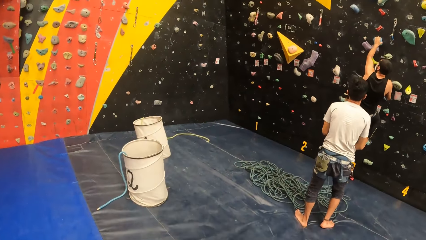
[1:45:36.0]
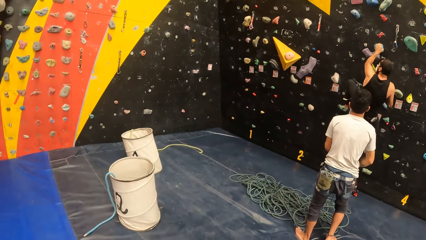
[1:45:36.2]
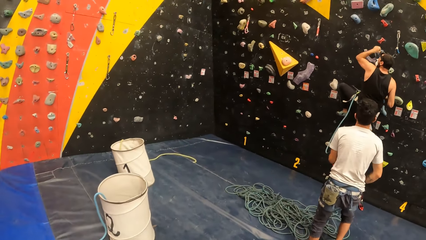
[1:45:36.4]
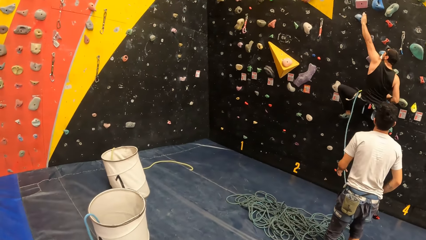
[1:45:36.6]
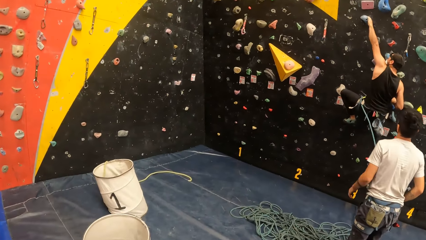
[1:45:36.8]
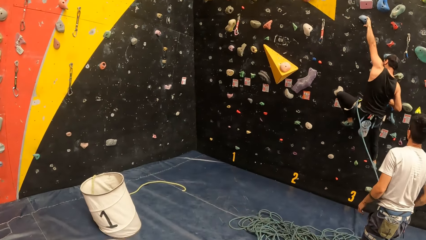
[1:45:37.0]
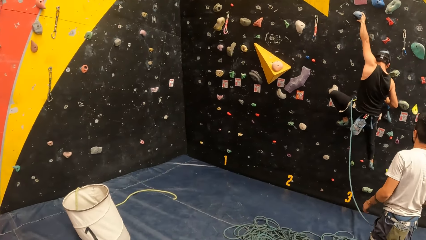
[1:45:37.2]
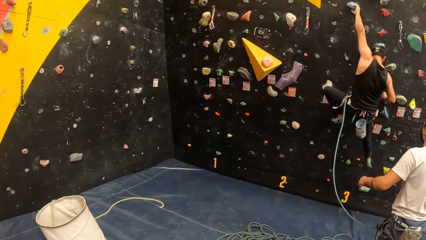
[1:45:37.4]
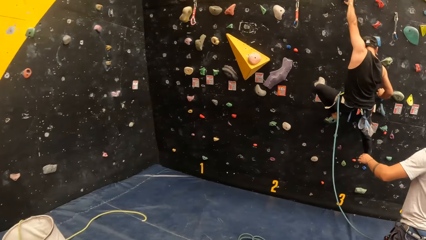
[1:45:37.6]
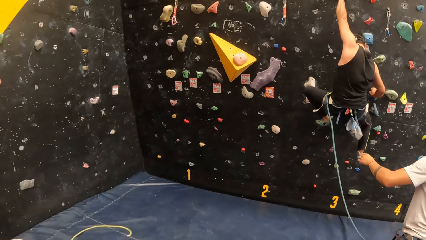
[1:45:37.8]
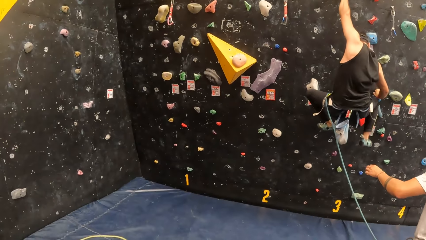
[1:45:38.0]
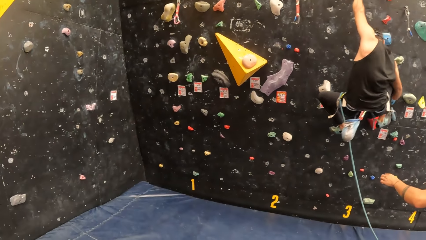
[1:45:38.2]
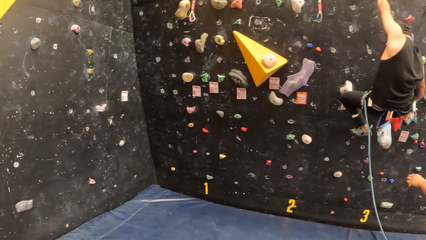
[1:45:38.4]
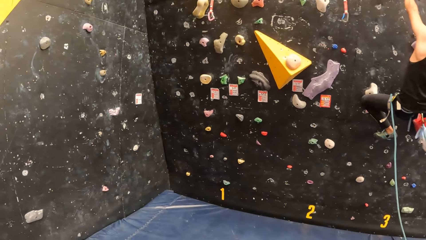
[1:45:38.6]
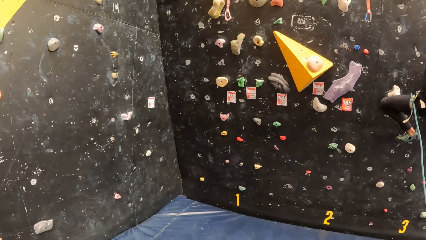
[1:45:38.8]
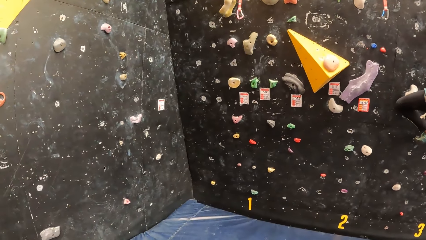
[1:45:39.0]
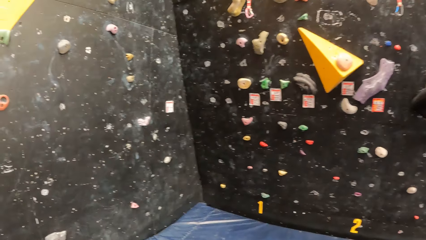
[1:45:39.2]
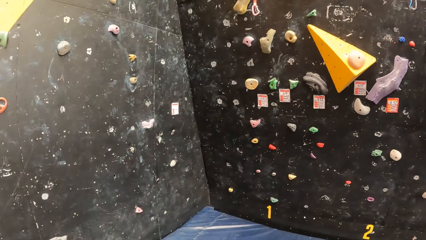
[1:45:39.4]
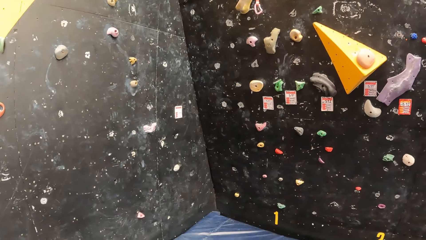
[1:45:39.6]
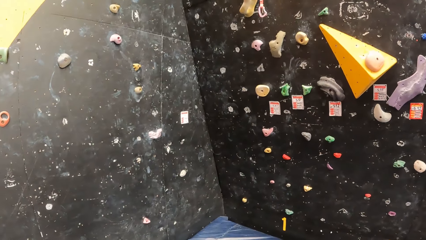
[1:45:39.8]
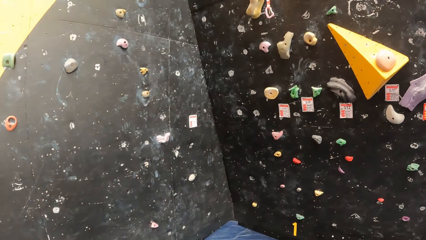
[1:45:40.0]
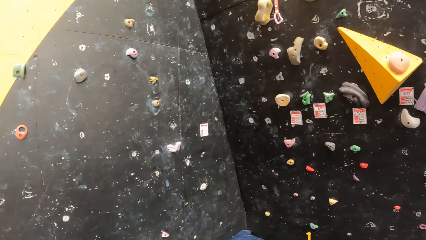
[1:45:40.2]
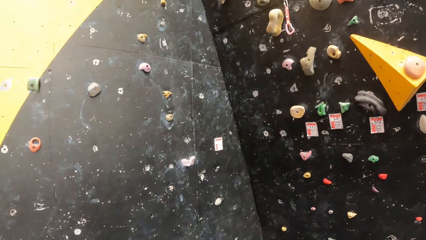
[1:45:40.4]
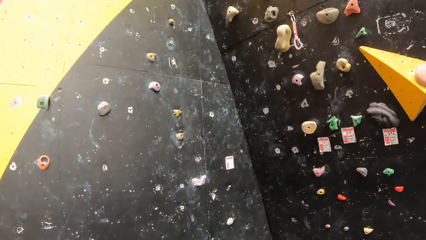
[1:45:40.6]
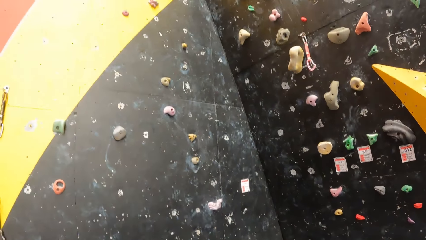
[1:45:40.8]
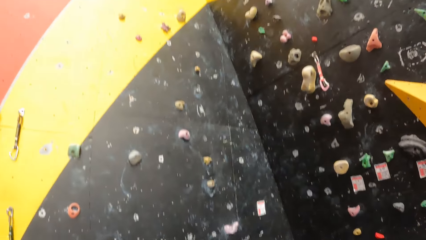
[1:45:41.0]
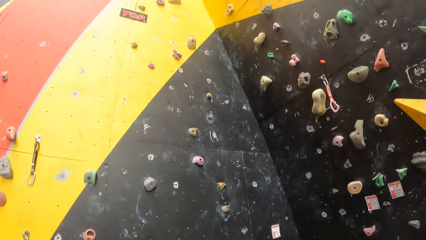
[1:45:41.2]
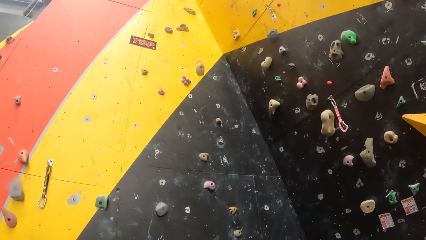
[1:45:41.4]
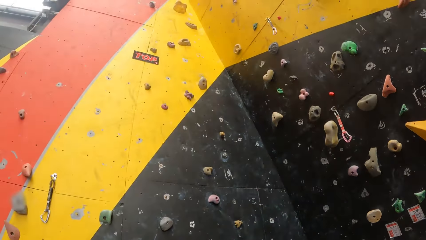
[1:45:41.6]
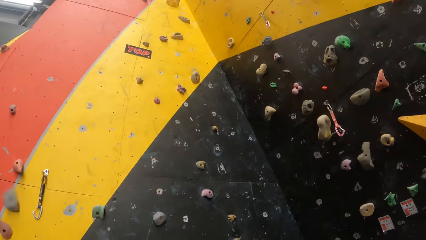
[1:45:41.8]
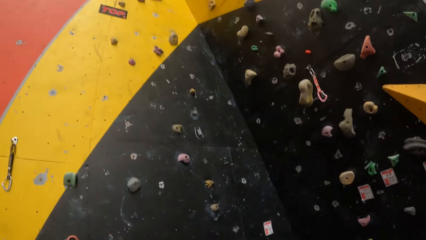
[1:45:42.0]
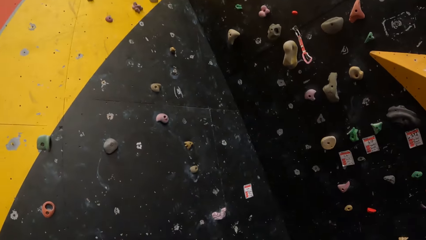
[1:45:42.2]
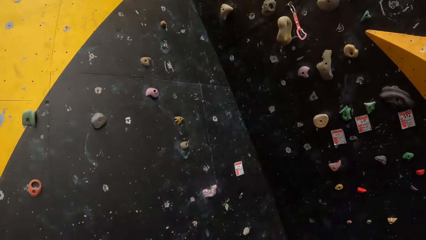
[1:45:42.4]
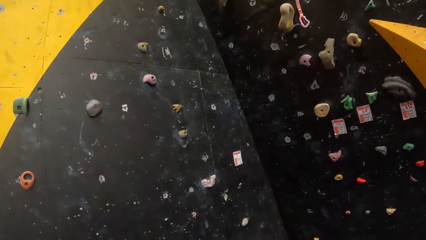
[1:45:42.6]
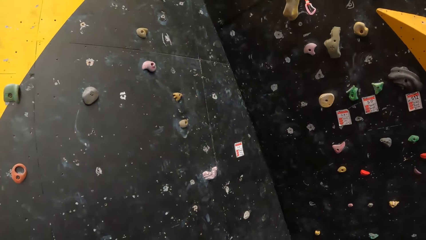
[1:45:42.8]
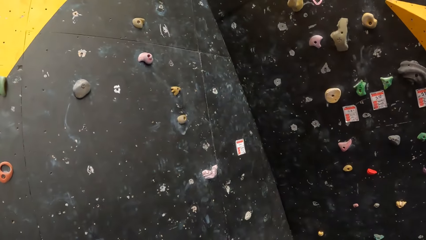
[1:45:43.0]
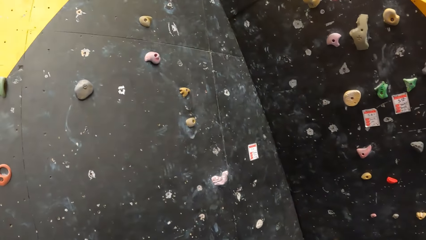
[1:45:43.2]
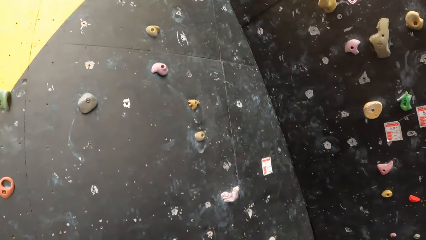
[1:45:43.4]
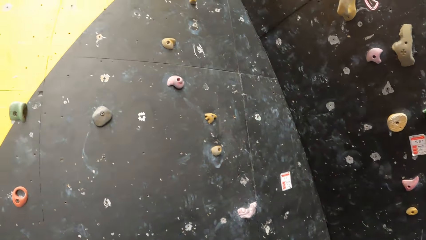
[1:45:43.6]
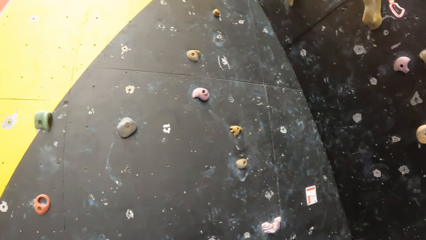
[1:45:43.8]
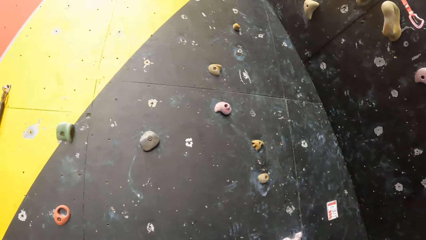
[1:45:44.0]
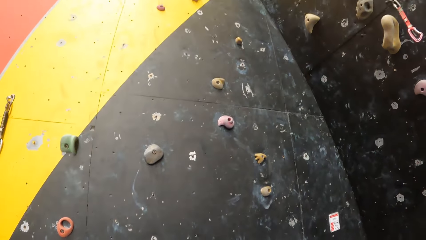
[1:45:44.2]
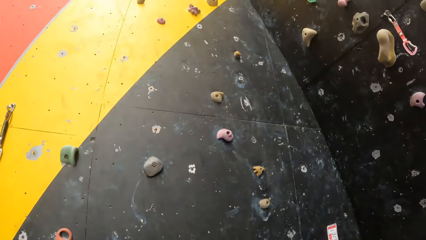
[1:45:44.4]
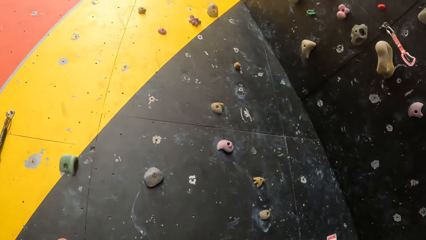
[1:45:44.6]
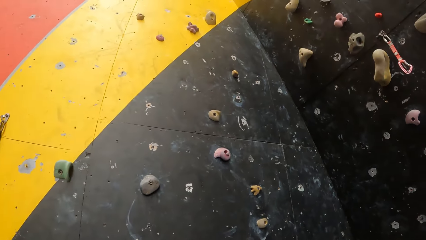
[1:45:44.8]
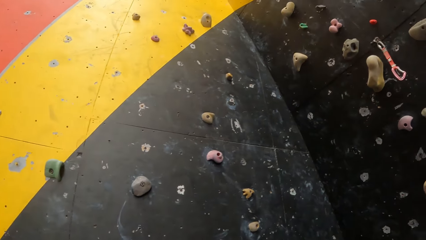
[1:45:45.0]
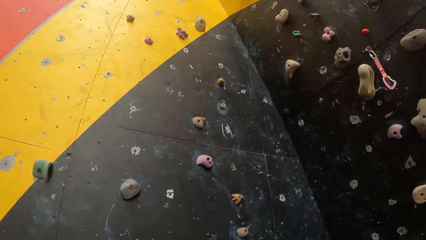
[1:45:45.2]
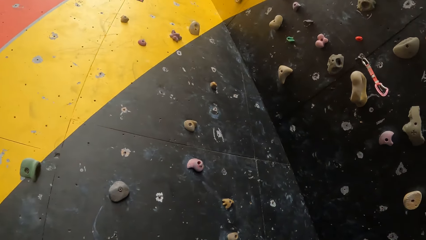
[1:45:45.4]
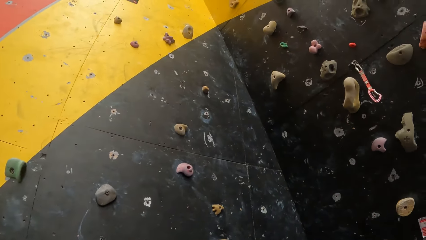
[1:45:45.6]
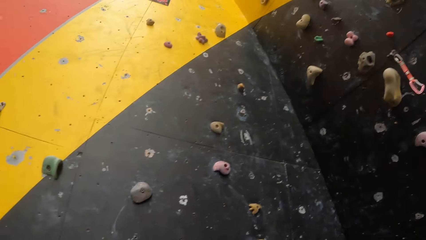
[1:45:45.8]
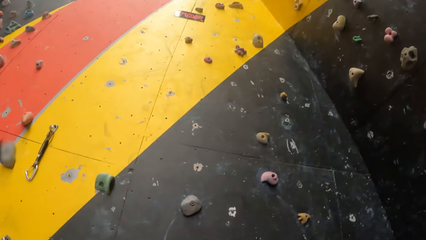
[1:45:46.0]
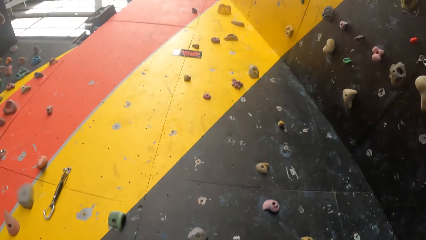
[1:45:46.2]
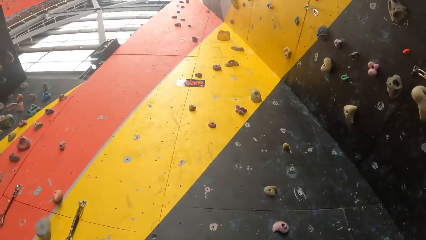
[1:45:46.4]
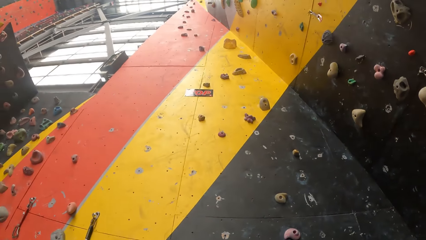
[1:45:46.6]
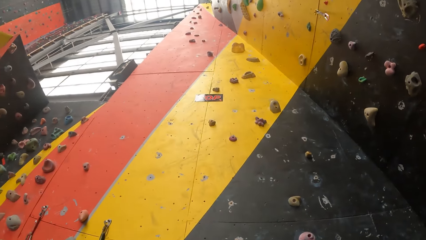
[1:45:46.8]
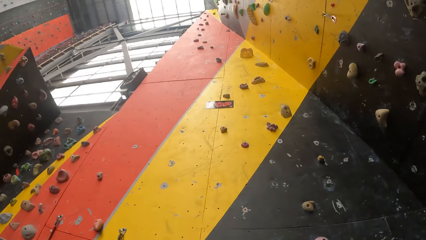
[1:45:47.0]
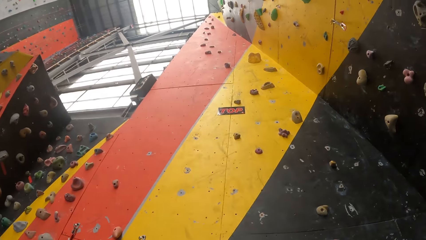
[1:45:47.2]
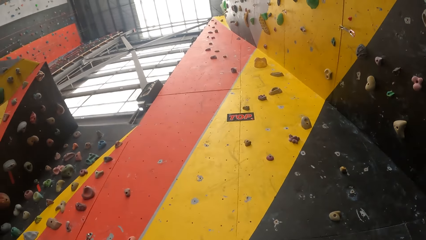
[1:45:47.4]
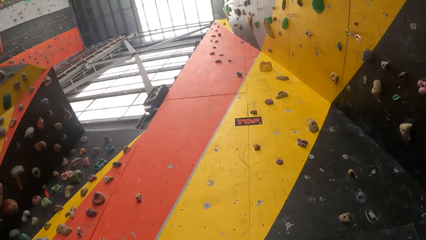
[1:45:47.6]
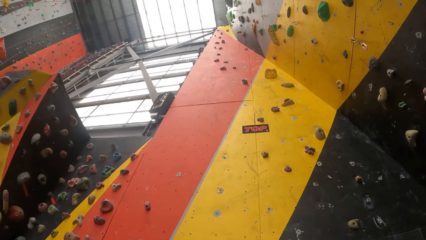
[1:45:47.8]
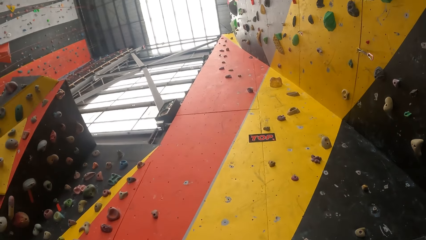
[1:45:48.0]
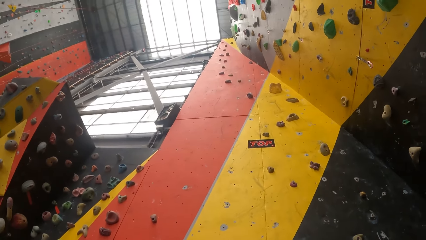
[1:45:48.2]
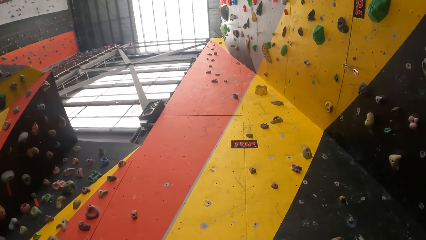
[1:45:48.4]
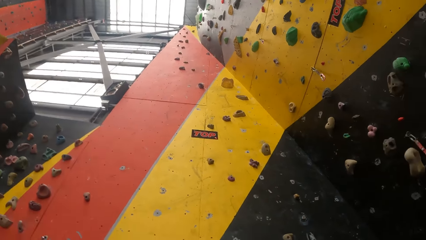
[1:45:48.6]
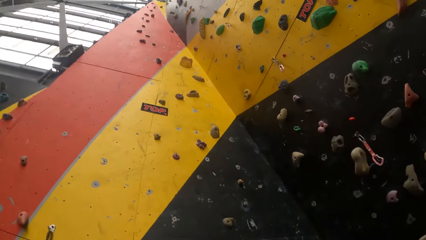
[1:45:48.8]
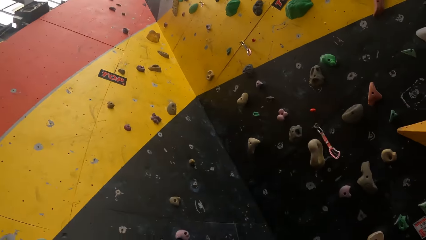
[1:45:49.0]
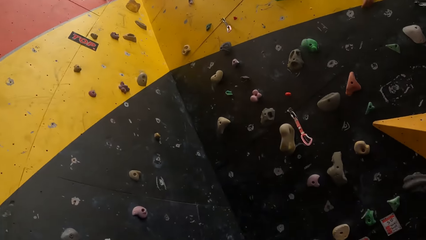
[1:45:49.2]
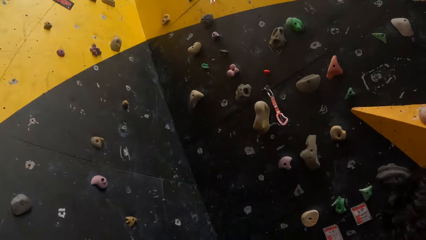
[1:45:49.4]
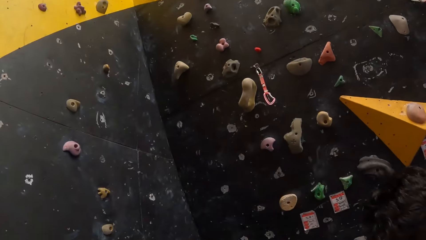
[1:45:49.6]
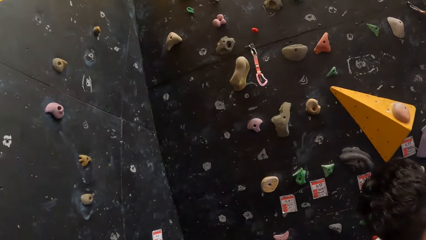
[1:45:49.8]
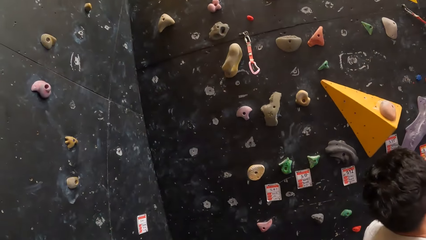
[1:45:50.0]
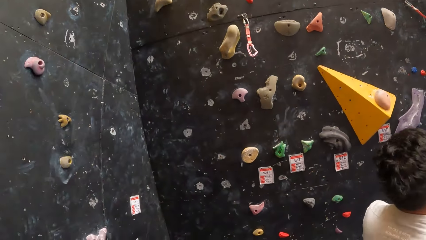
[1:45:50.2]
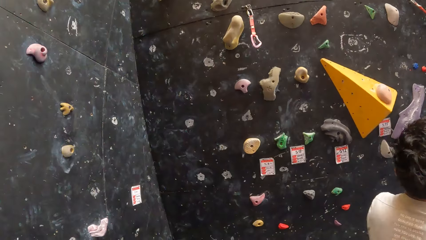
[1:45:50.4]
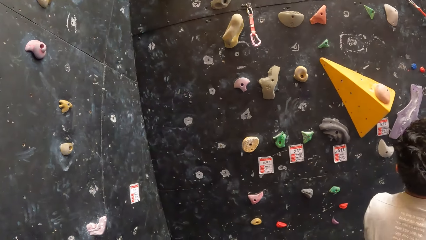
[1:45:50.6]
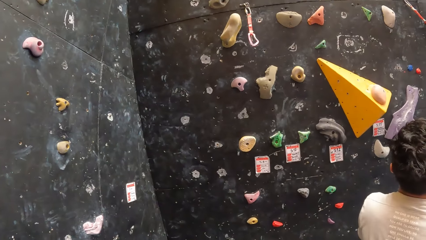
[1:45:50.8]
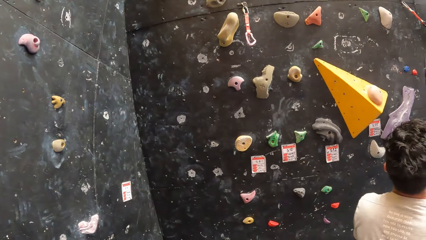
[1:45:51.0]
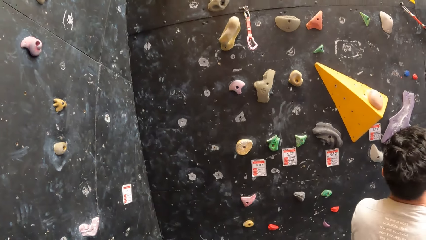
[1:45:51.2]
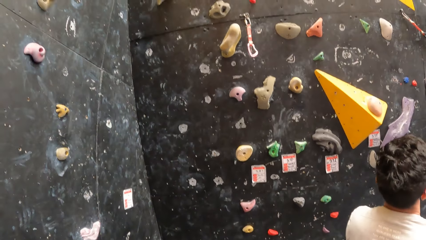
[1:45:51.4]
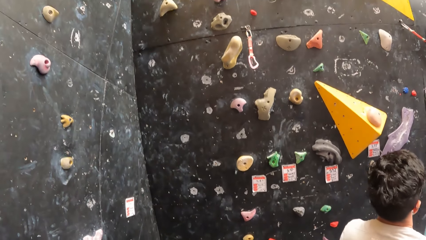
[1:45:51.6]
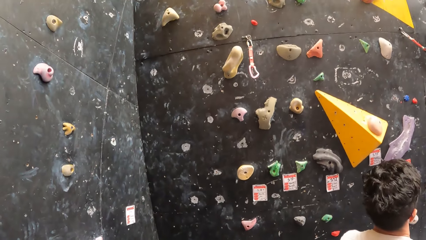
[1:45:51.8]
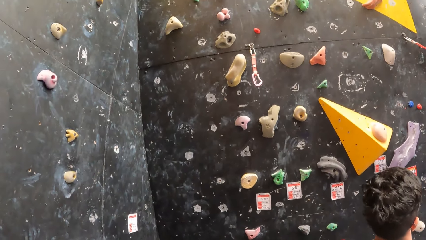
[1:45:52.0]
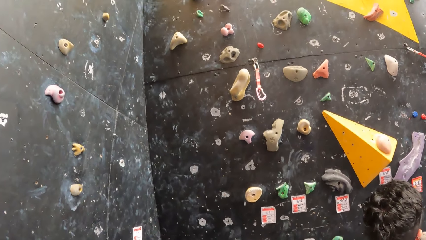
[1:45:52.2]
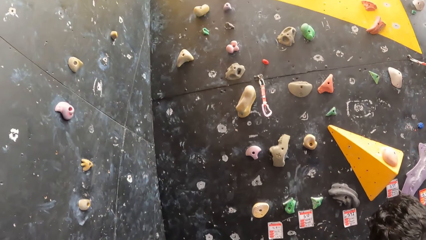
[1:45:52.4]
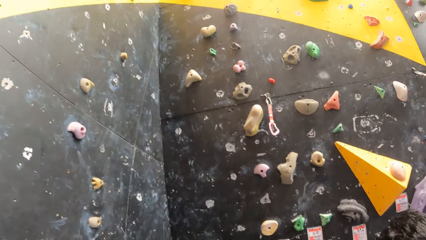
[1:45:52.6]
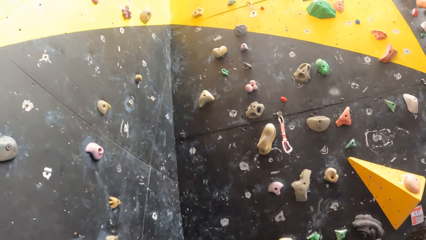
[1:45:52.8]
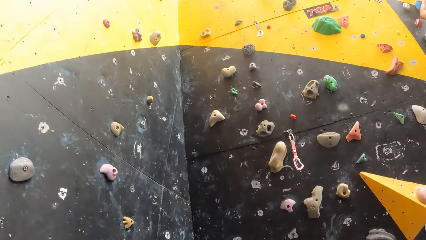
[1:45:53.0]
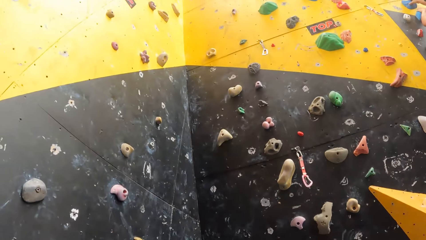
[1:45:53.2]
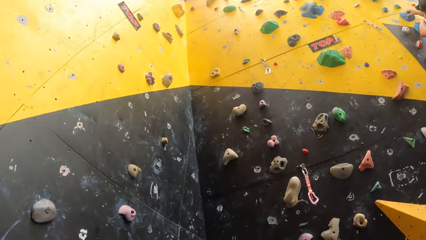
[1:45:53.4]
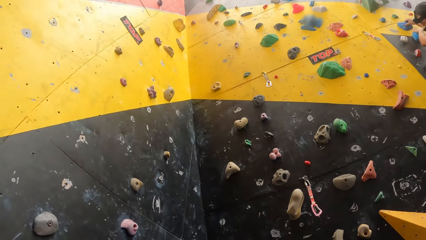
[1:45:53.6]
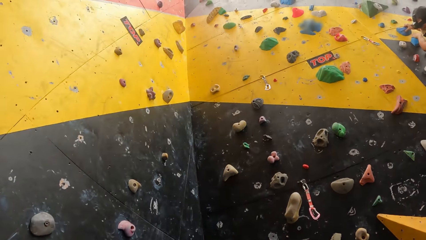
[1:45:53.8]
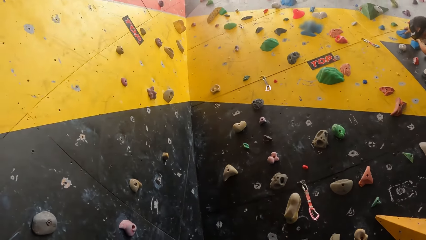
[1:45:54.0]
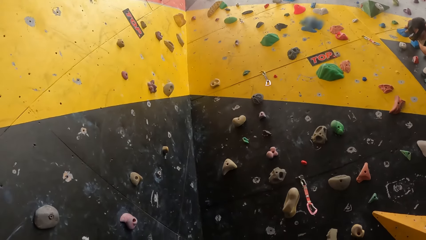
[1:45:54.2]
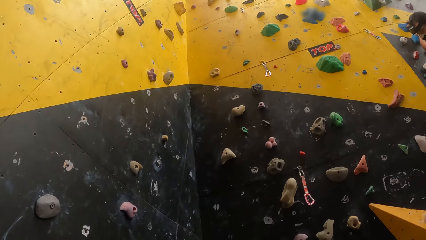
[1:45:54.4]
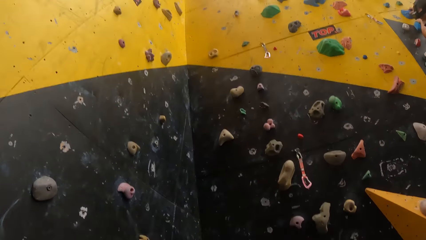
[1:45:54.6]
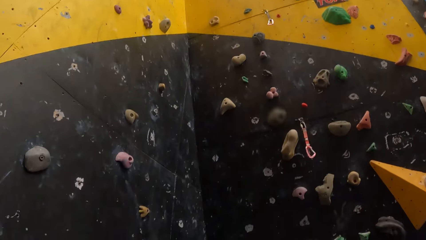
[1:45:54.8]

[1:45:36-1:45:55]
The camera wearer looks up on the climbing wall.
